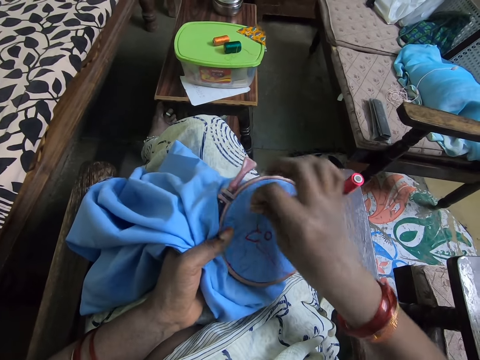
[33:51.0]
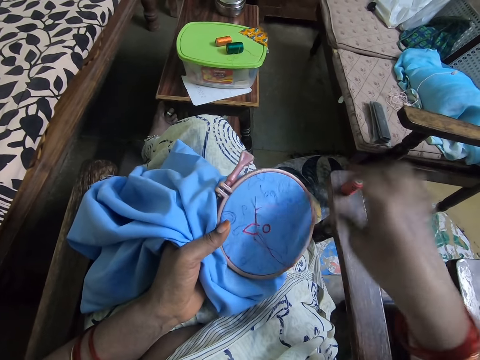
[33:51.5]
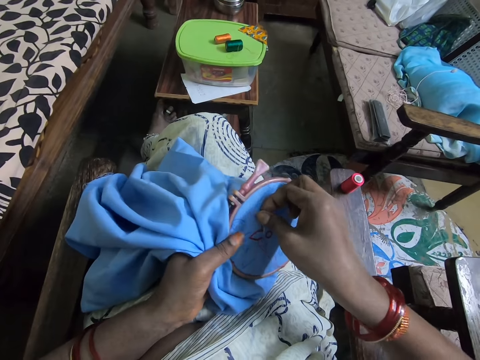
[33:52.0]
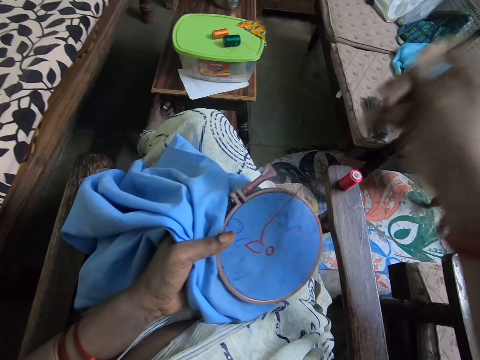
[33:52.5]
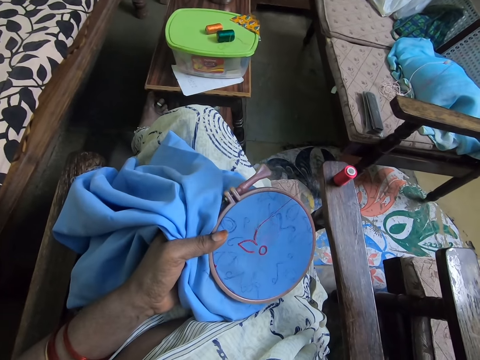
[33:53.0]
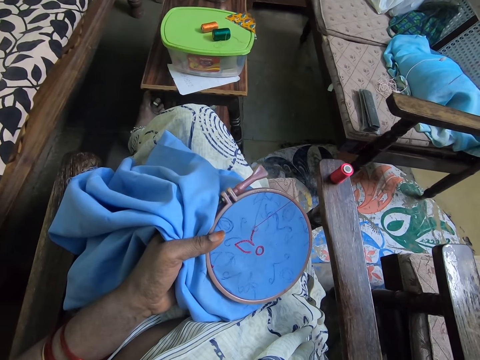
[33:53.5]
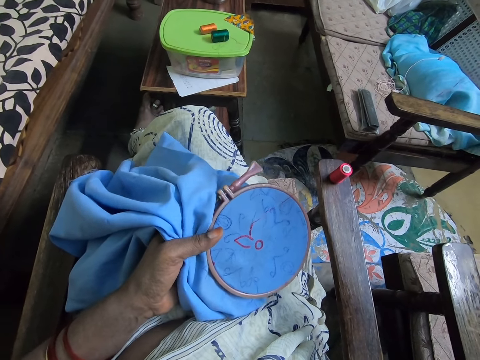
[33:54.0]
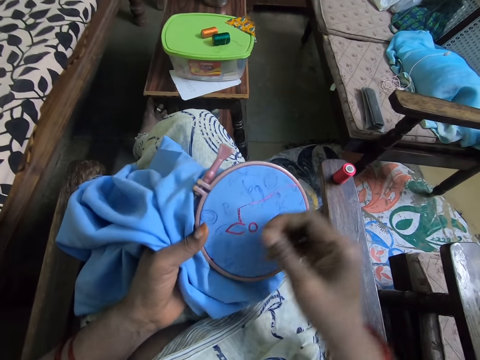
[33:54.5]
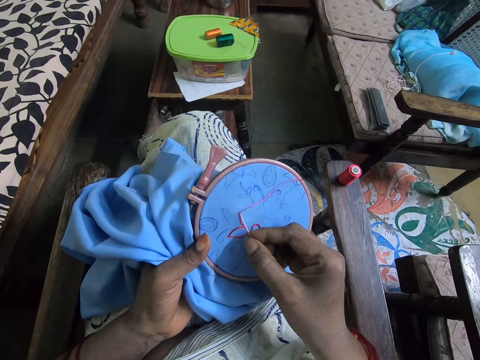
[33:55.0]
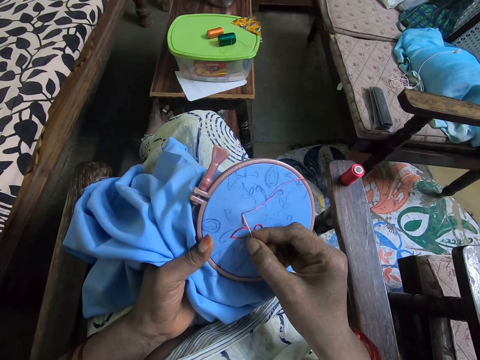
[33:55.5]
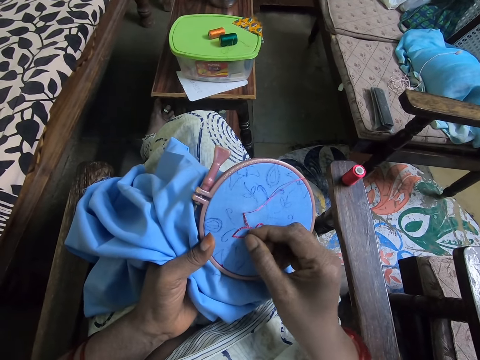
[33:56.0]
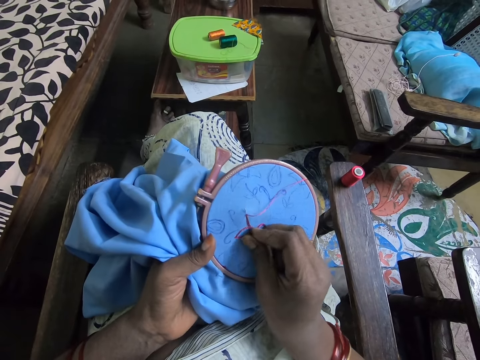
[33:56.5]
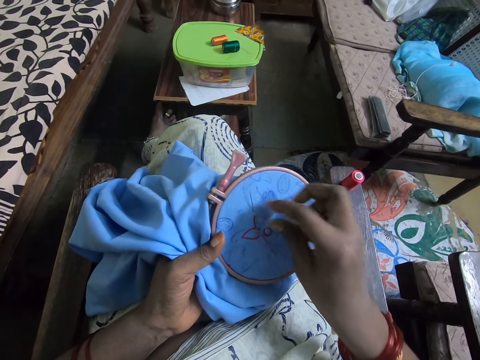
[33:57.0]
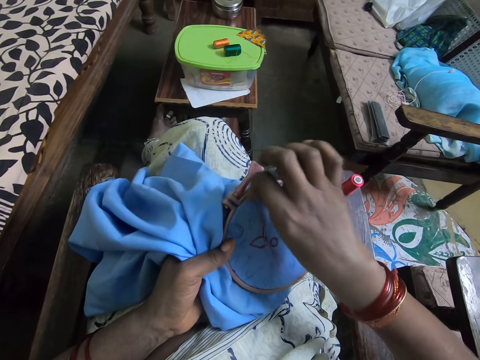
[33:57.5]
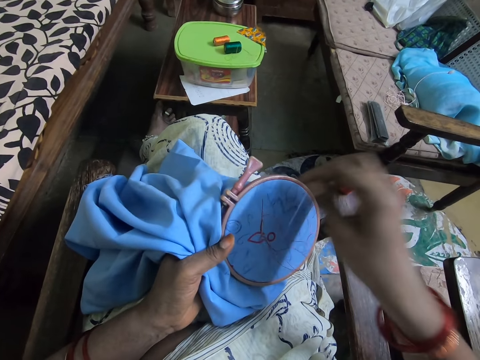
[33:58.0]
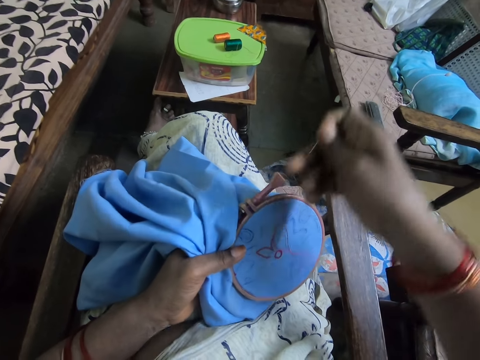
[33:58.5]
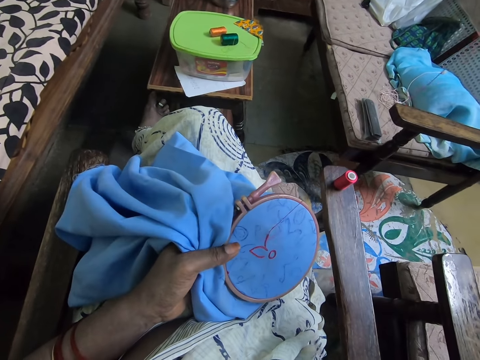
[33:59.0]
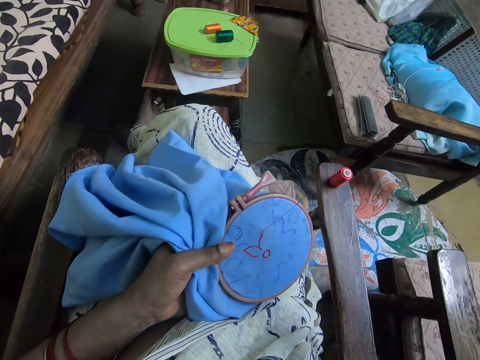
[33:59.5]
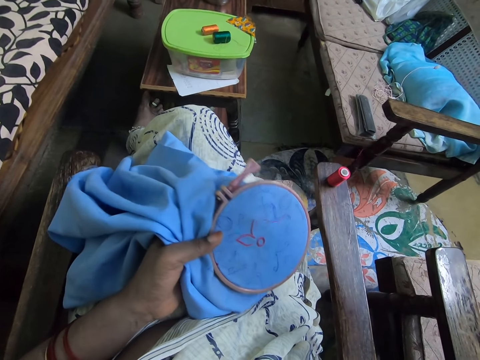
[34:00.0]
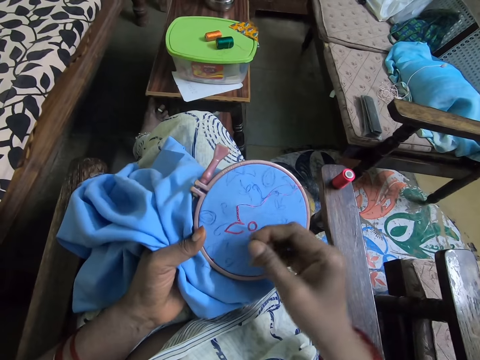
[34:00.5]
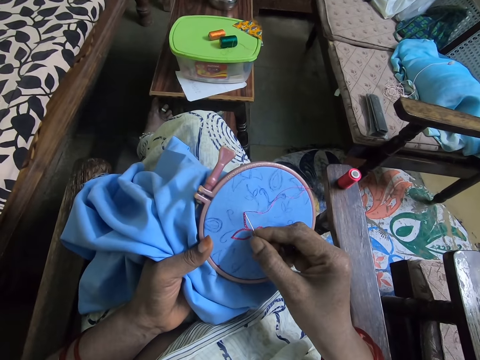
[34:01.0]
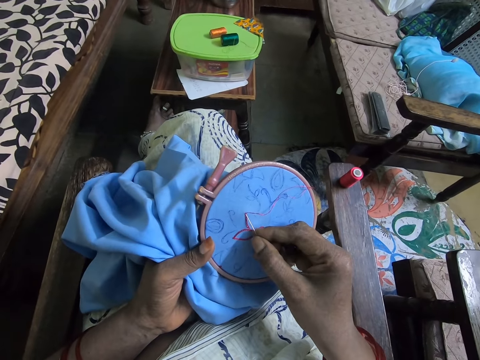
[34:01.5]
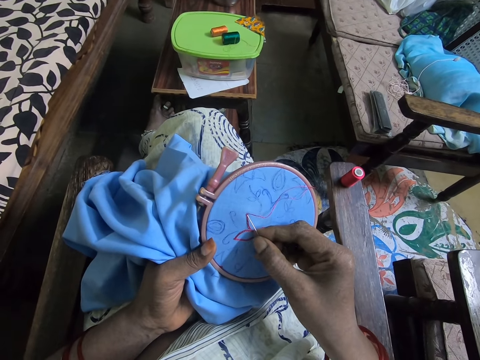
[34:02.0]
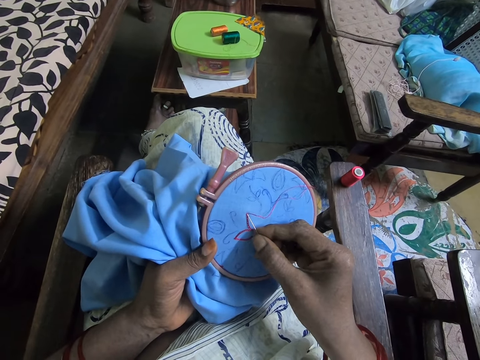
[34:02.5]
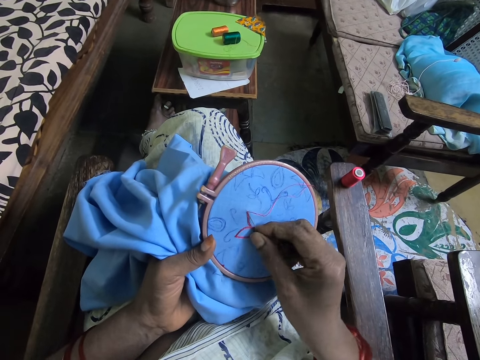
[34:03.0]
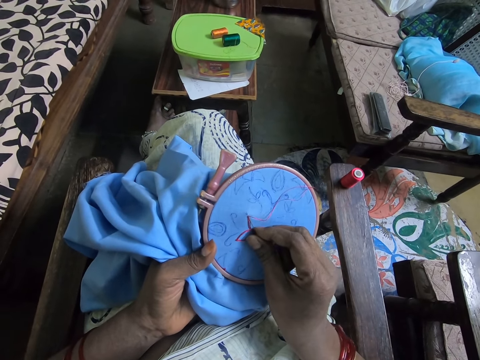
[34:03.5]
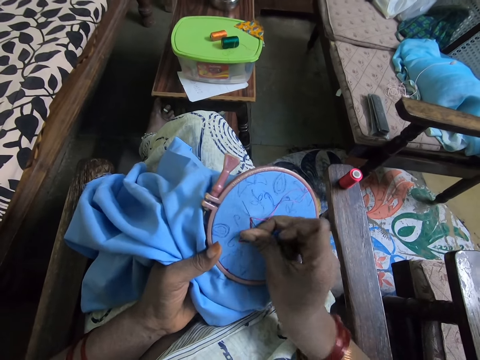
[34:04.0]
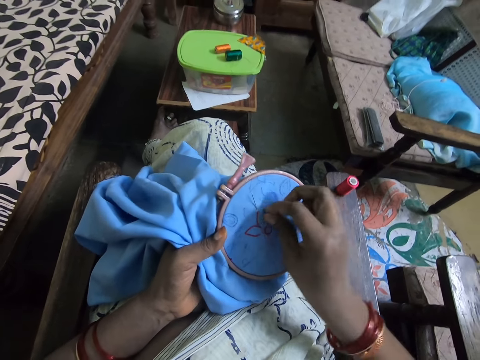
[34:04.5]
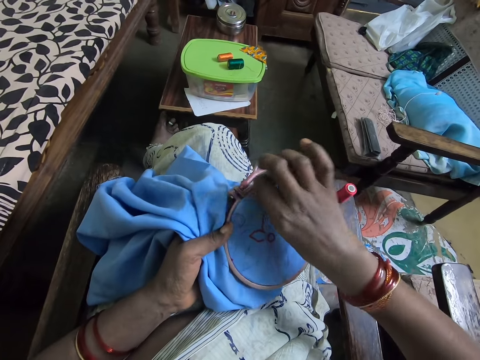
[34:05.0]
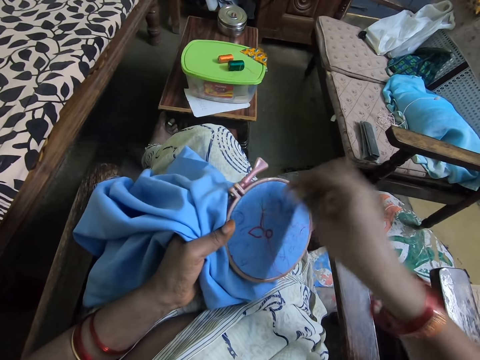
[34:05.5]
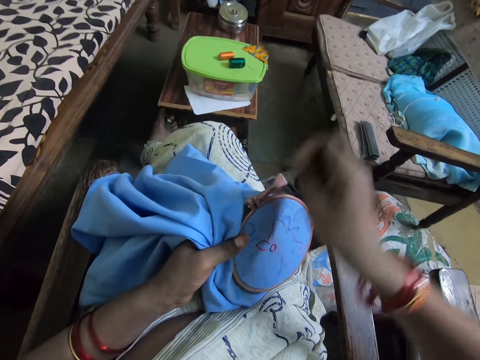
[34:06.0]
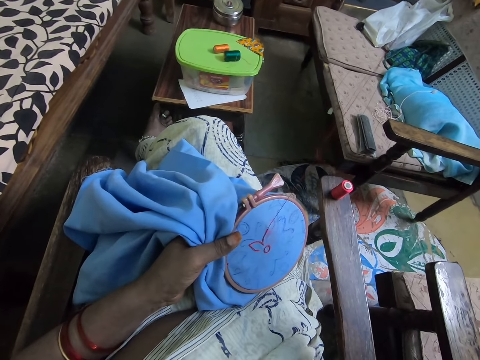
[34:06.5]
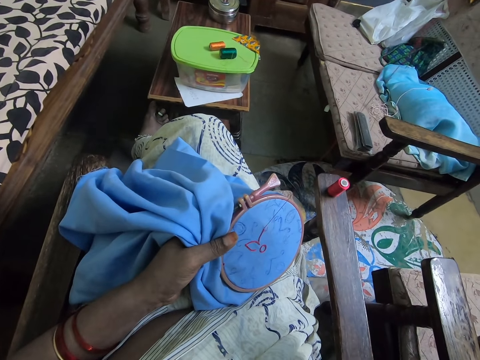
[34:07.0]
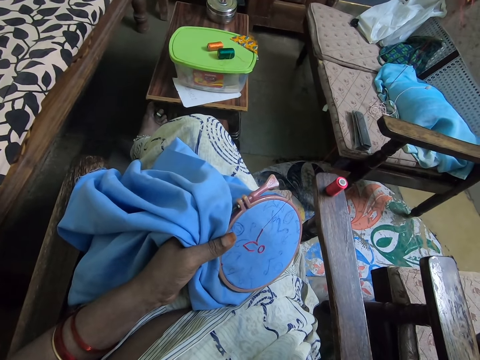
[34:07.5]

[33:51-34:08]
The camera wearer rolls the thread around the needle. They pull the needle. They pull the thread. They sew the material with the needle. They roll the thread around the needle. They pull the needle. They pull the thread. They sew the material with the needle. They roll the thread around the needle. They pull the needle. They pull the thread.

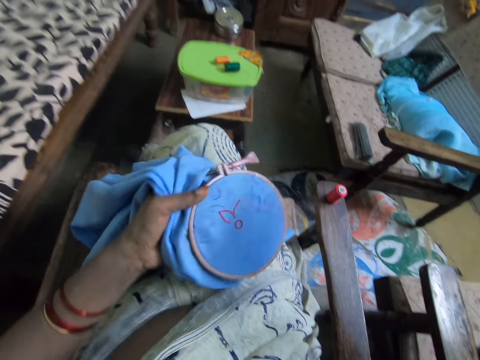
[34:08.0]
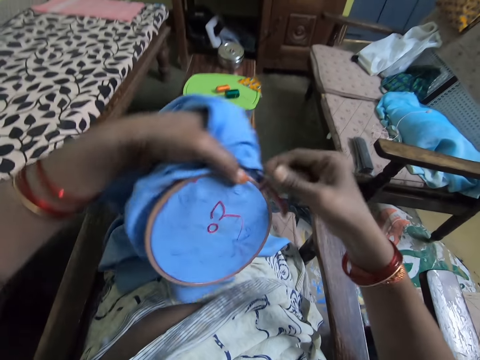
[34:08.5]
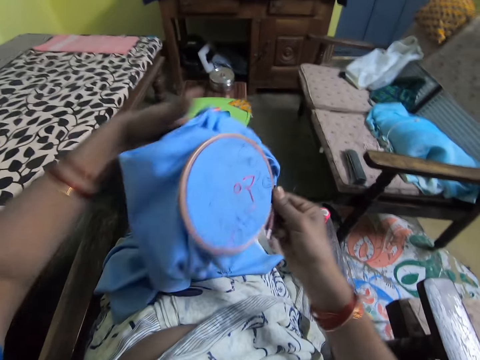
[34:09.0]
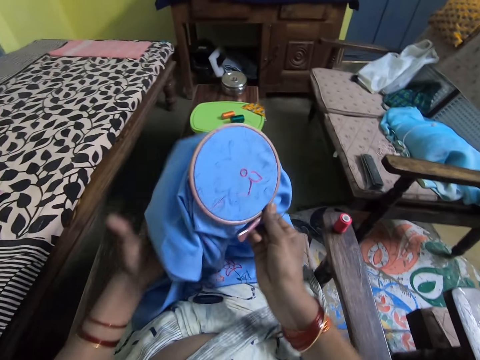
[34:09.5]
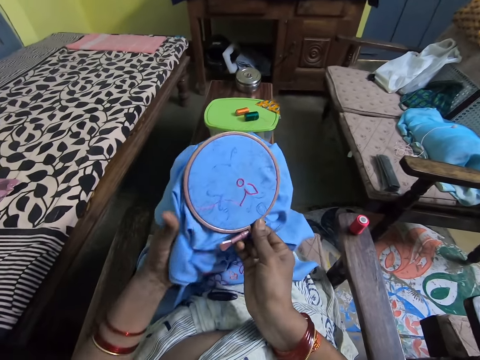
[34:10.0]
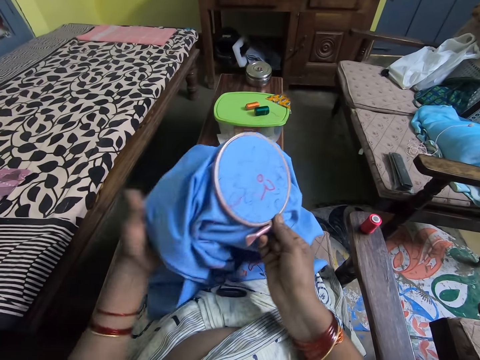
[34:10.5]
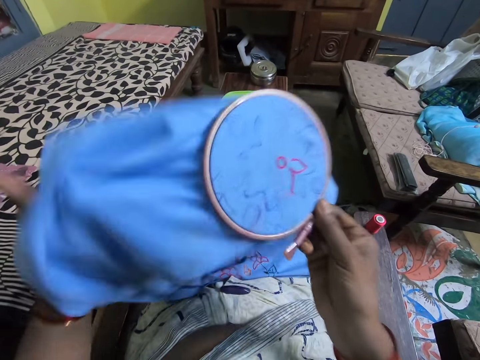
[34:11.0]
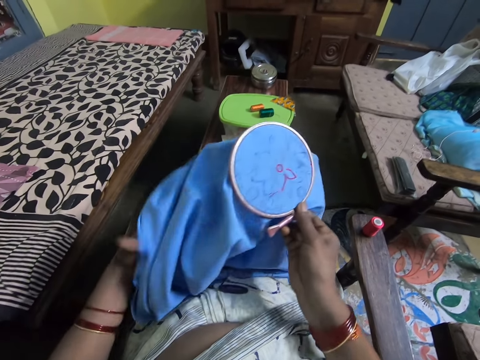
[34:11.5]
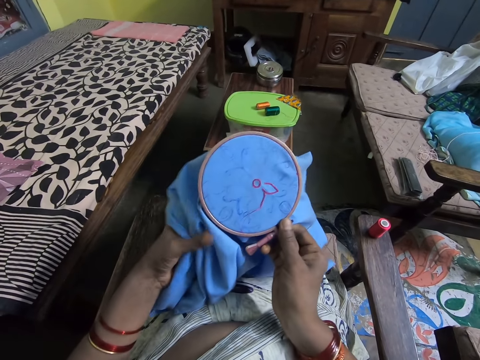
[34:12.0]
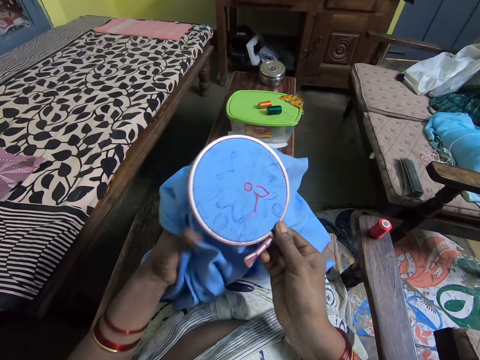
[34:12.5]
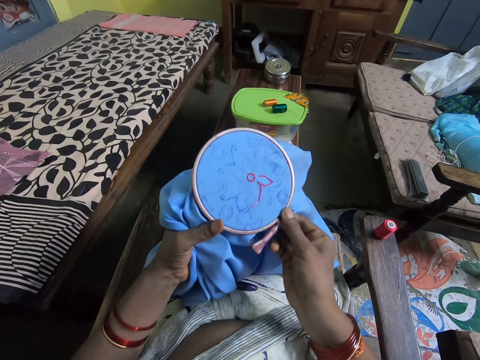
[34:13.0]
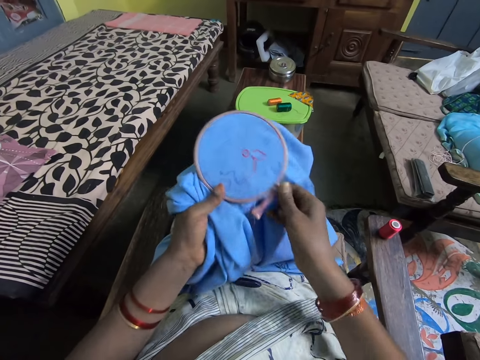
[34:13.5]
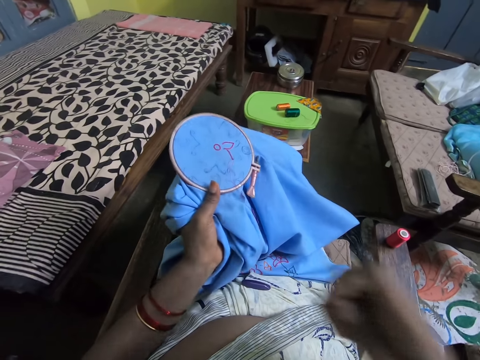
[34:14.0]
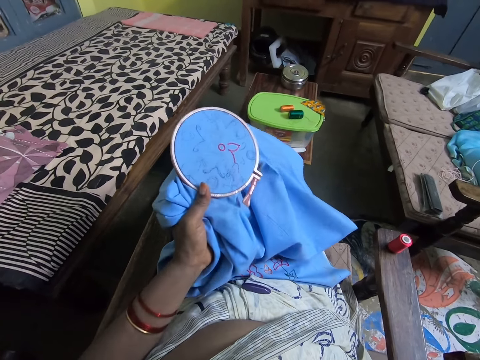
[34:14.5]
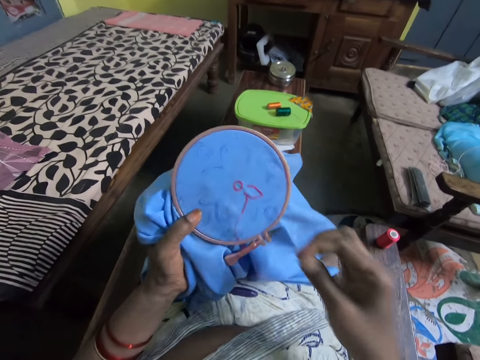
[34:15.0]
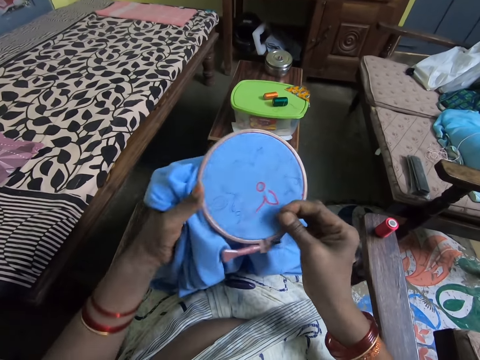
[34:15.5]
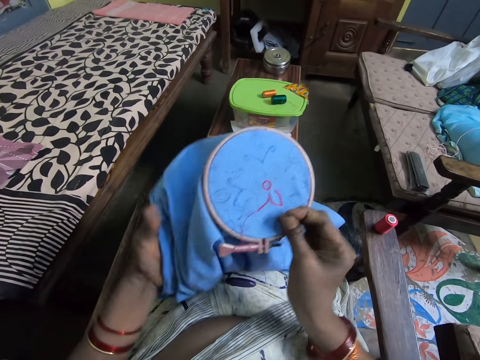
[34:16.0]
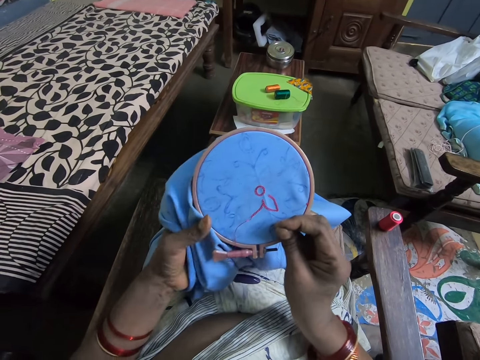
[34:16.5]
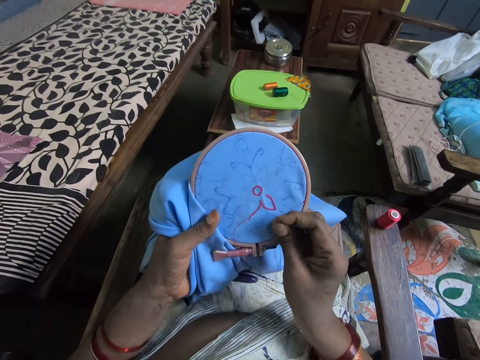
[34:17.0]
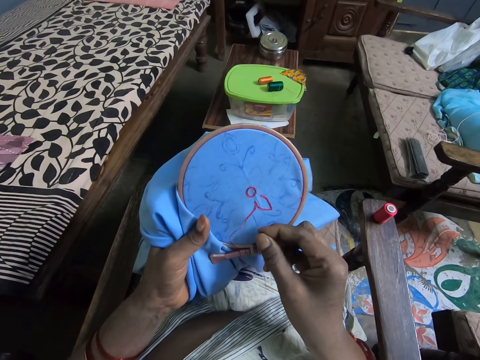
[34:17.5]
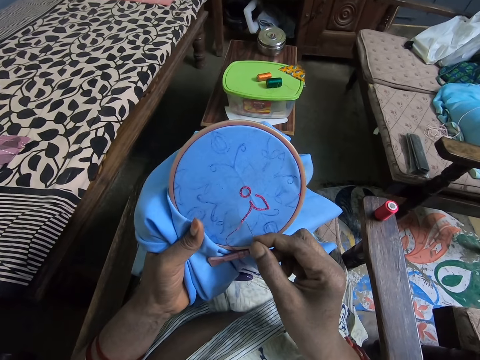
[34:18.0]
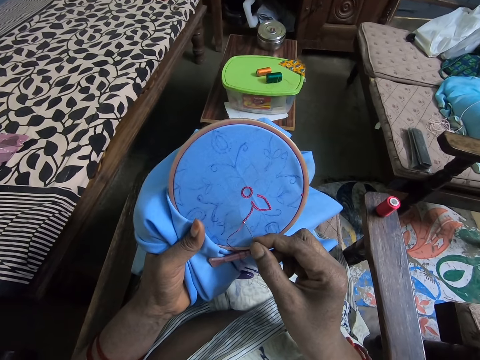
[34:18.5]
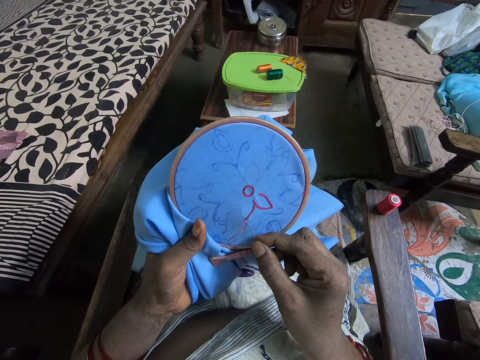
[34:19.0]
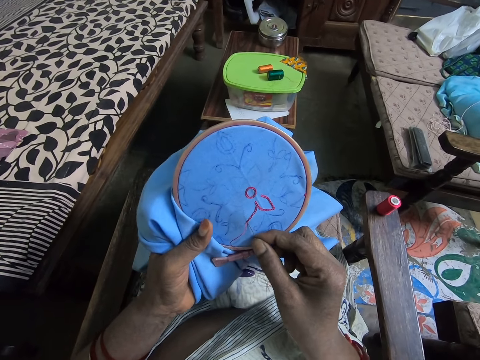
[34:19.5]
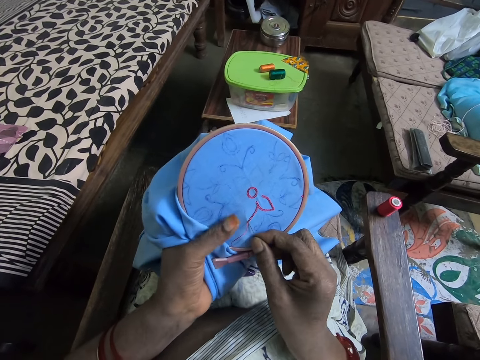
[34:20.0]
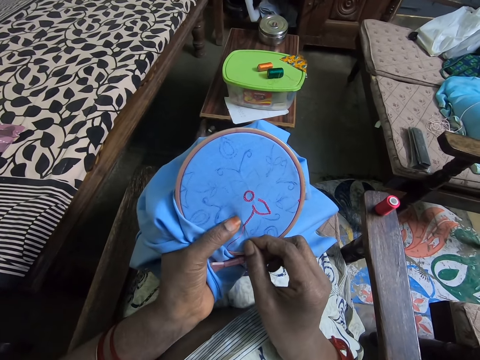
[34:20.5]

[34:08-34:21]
The camera wearer turns the material. They straighten the material. They unfold the cloth. They hold the material. They straighten the material. They hold the material. They sew the material with the needle.
